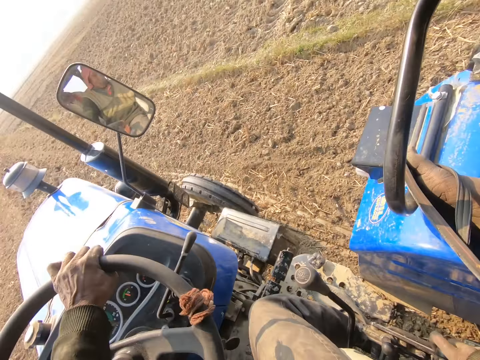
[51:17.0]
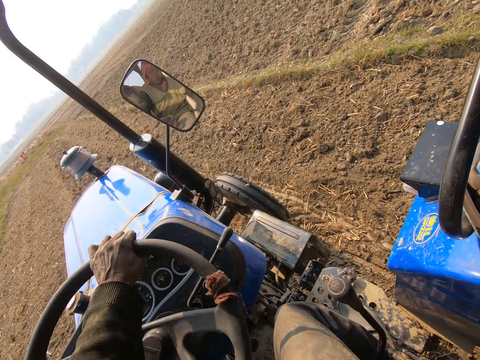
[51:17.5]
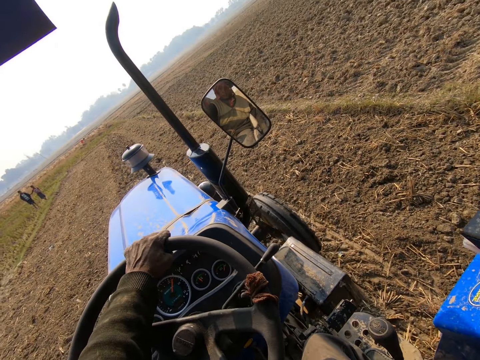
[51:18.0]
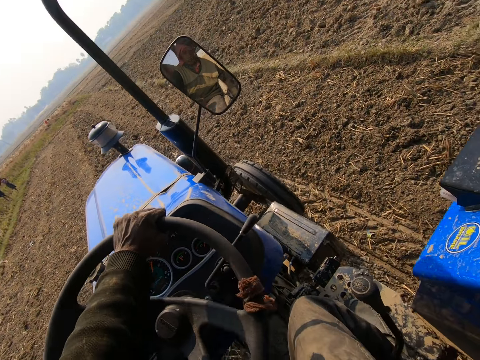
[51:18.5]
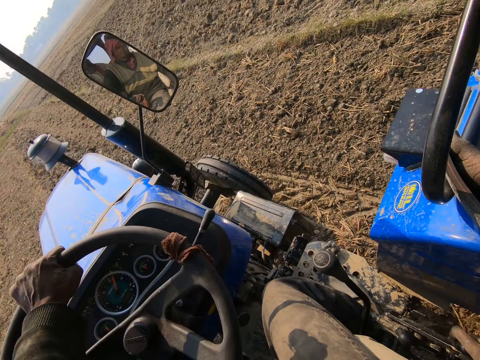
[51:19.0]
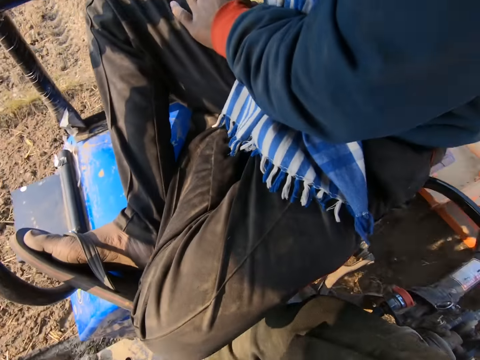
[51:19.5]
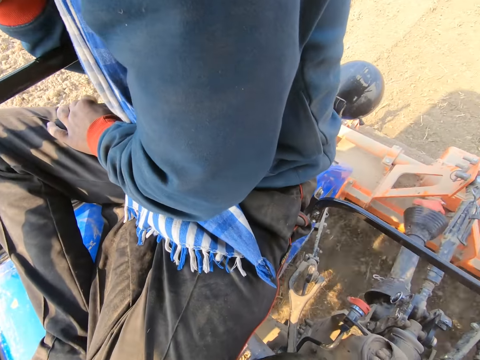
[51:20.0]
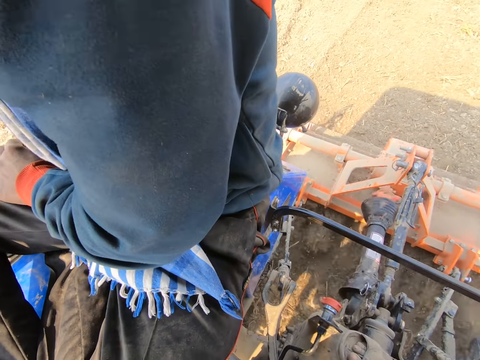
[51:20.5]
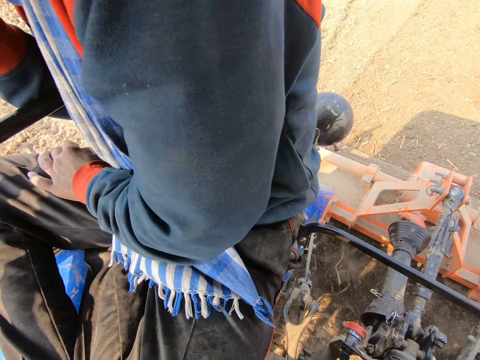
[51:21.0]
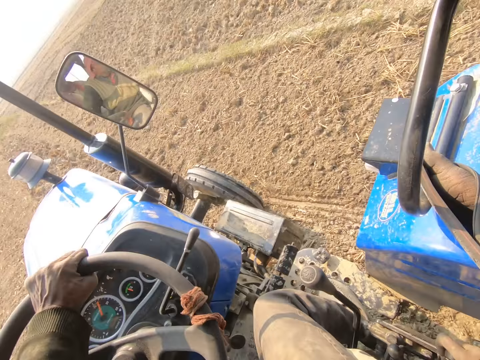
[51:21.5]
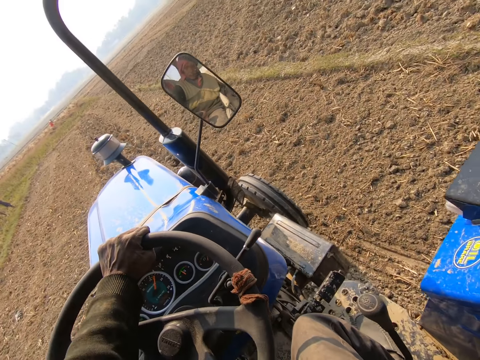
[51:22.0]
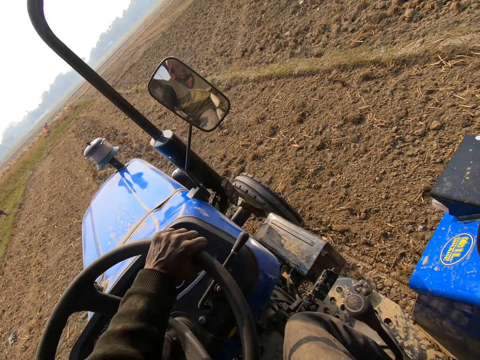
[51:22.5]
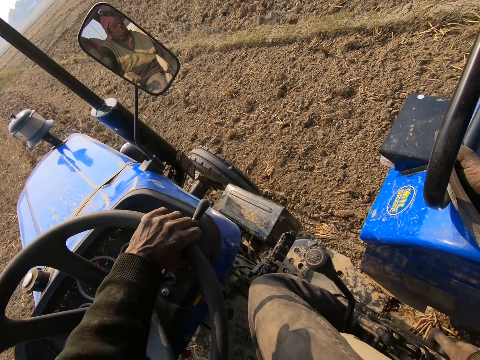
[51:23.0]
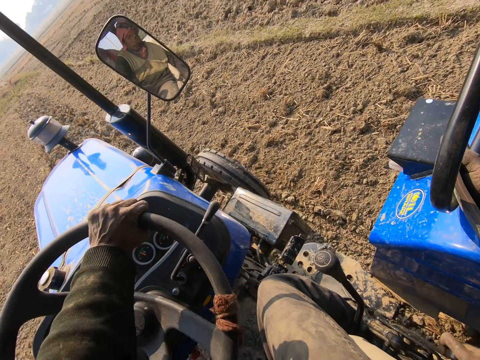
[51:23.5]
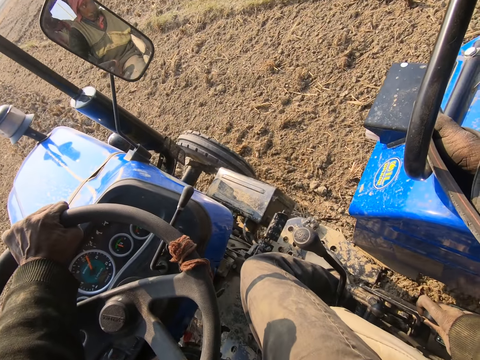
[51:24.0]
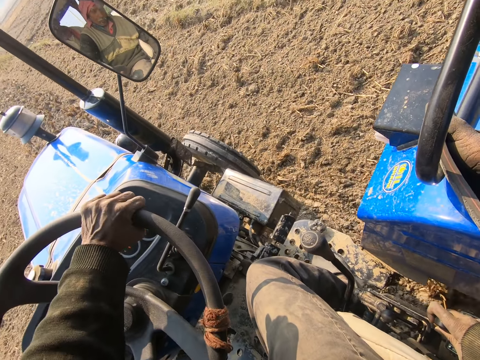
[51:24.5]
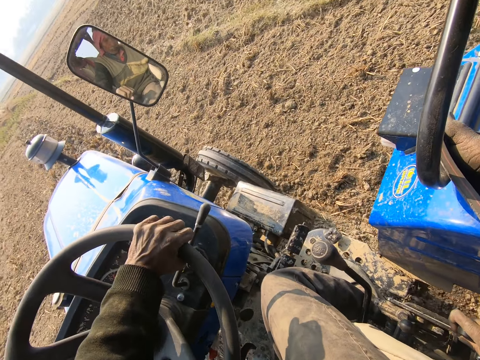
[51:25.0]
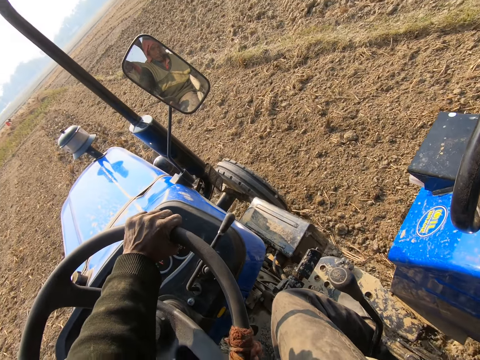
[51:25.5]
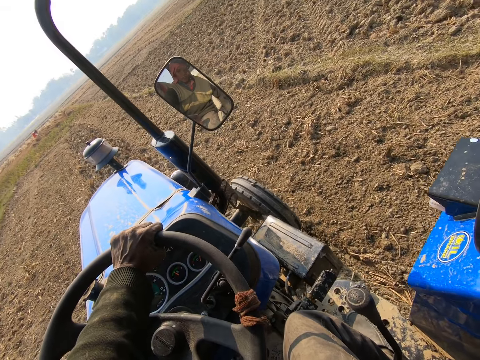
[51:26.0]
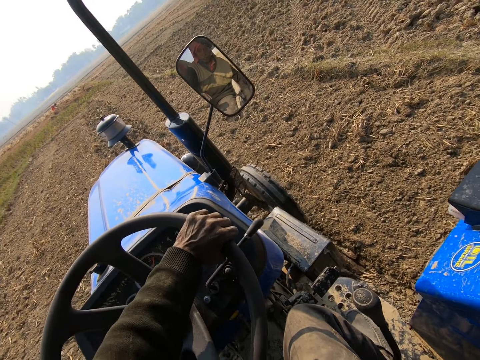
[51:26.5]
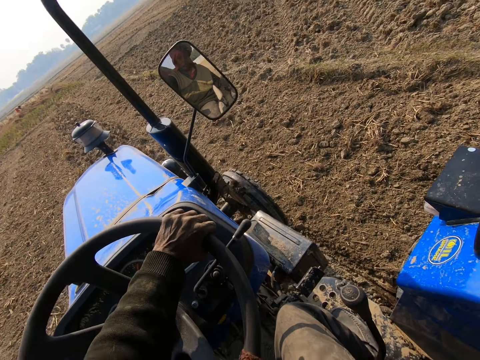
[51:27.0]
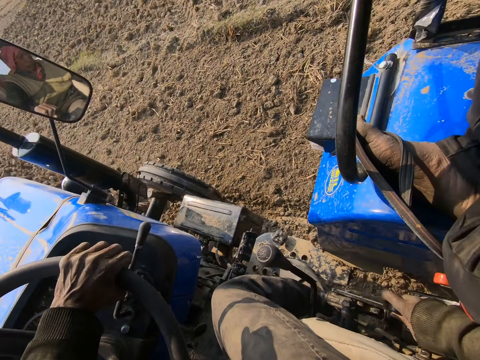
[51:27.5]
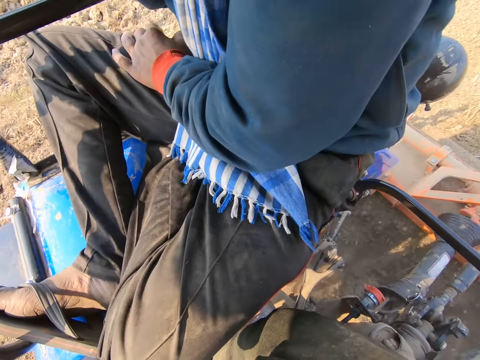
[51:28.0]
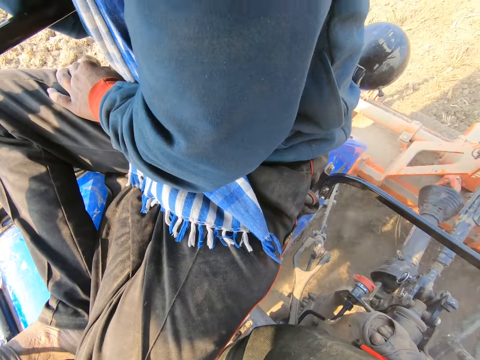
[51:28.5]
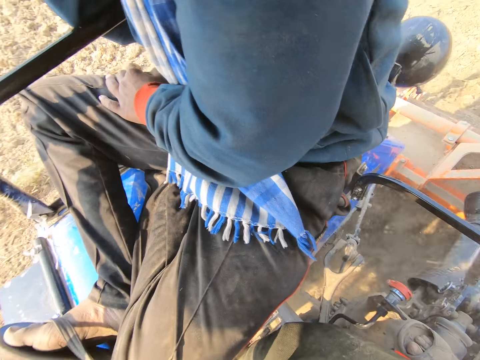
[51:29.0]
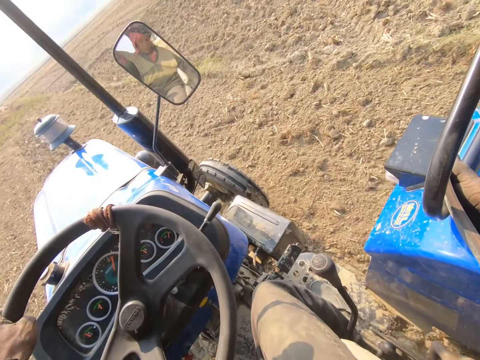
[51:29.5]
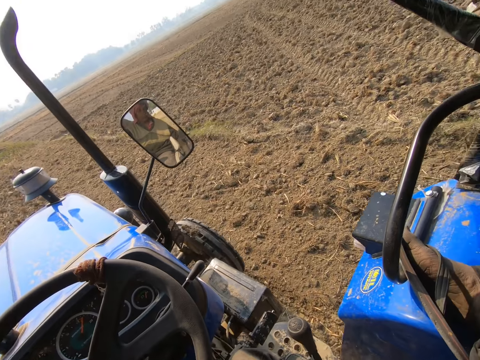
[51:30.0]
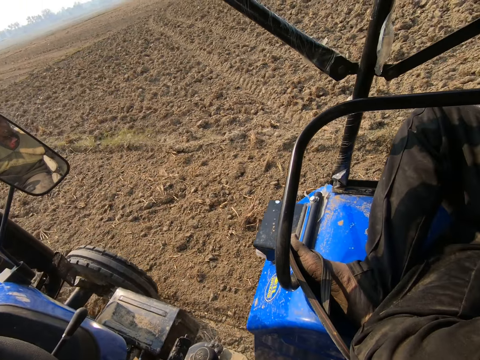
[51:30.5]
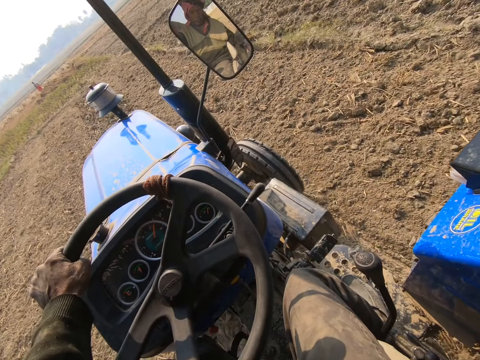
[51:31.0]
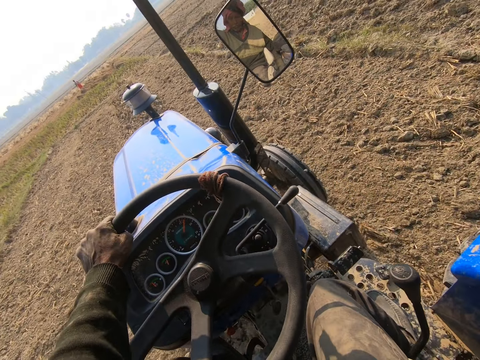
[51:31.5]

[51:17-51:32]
The camera wearer converses. They drive the tractor. They look back. They drive the tractor. They converse. They drive the tractor. They converse. They drive the tractor.

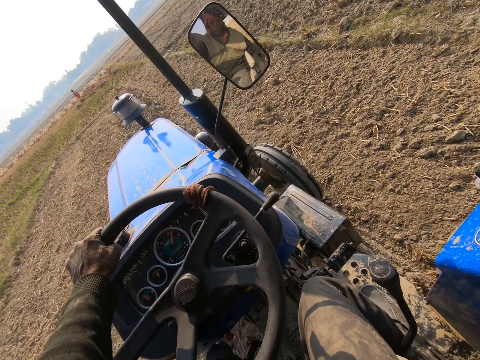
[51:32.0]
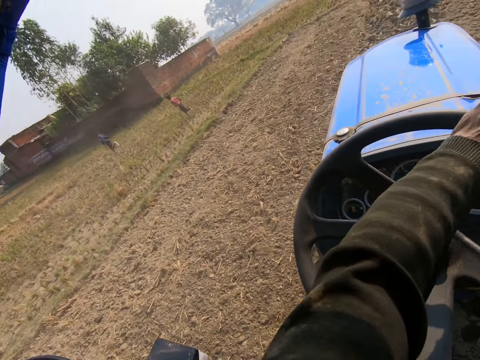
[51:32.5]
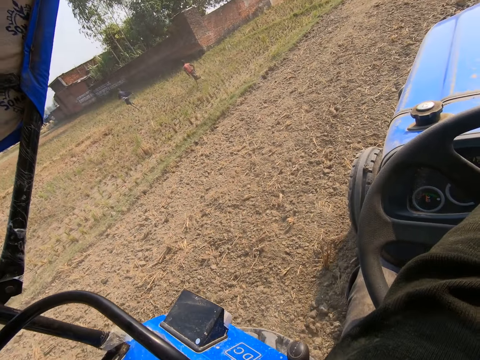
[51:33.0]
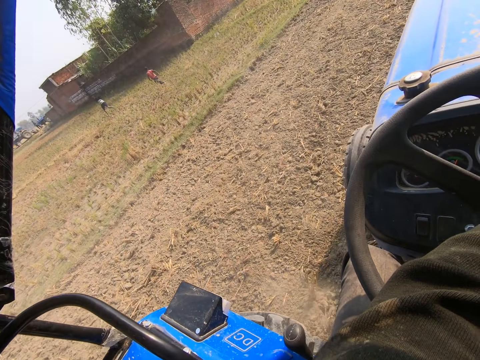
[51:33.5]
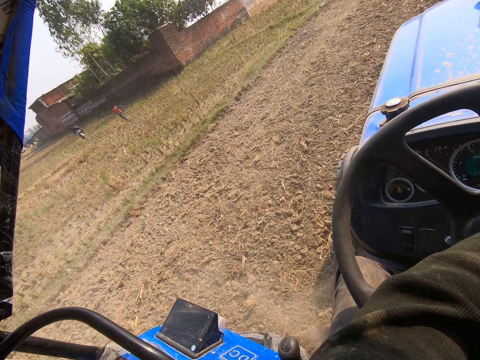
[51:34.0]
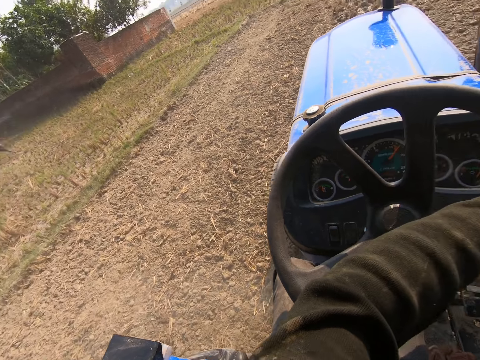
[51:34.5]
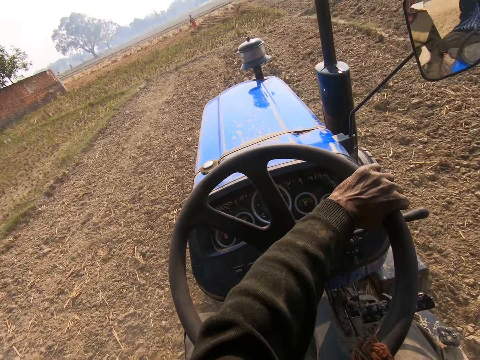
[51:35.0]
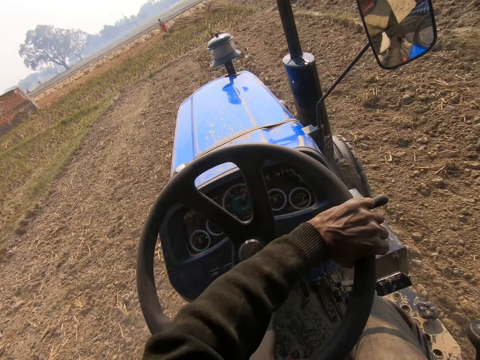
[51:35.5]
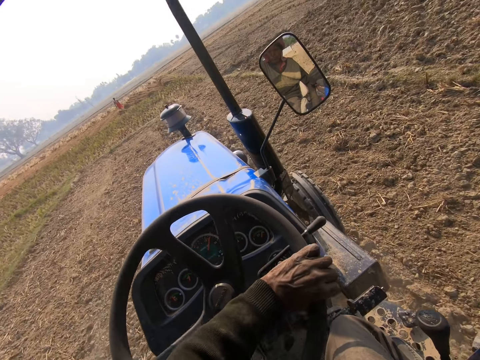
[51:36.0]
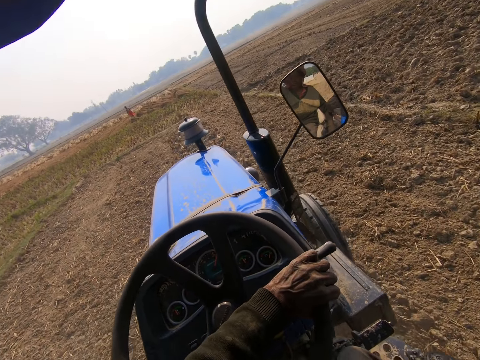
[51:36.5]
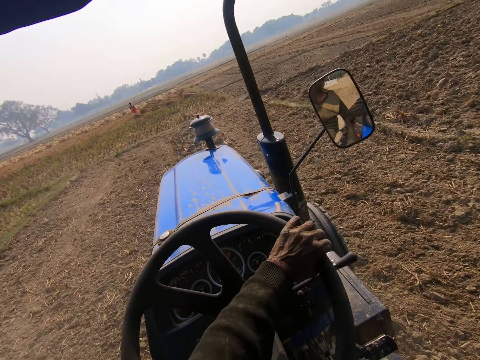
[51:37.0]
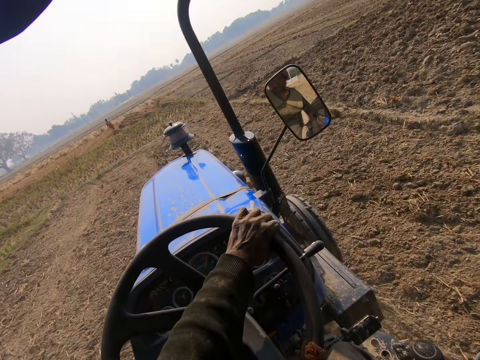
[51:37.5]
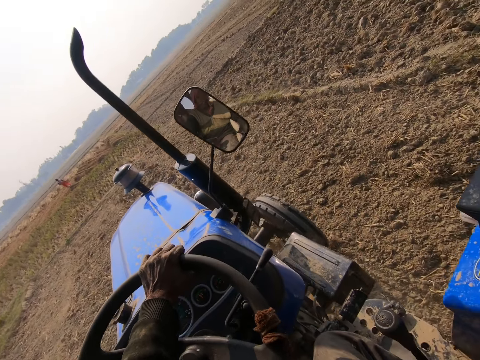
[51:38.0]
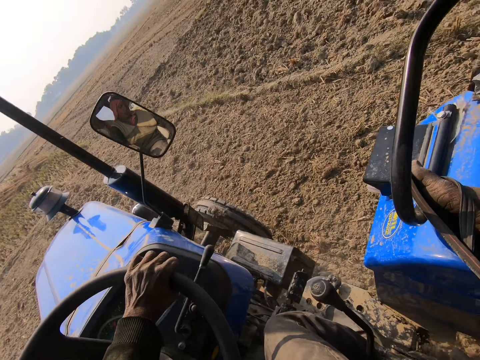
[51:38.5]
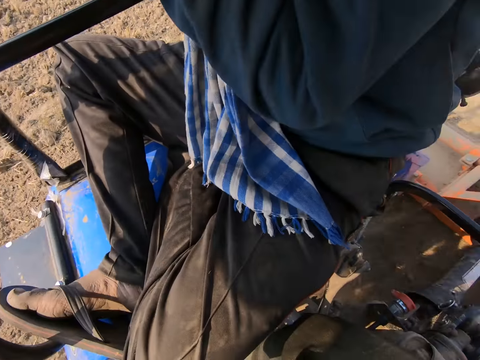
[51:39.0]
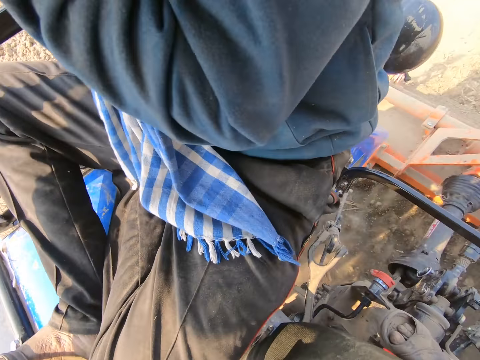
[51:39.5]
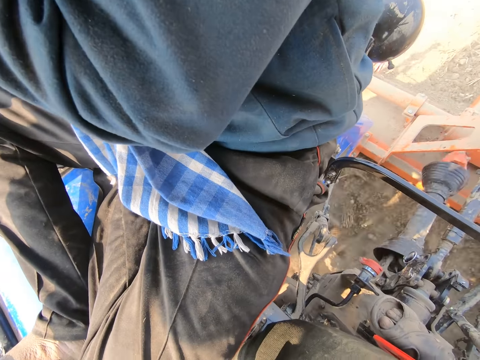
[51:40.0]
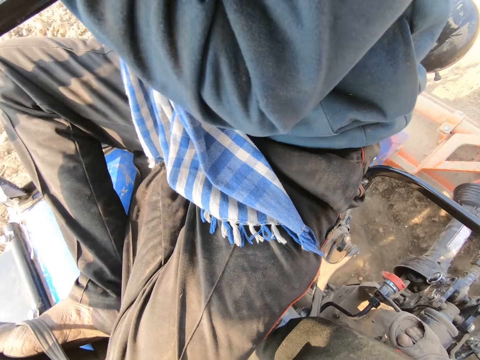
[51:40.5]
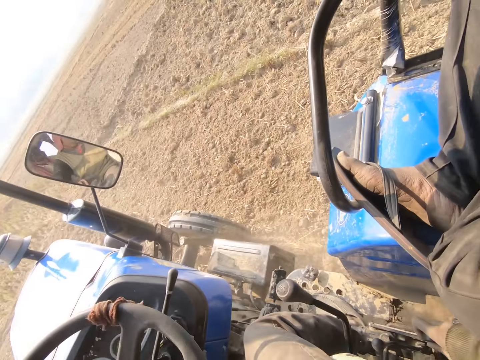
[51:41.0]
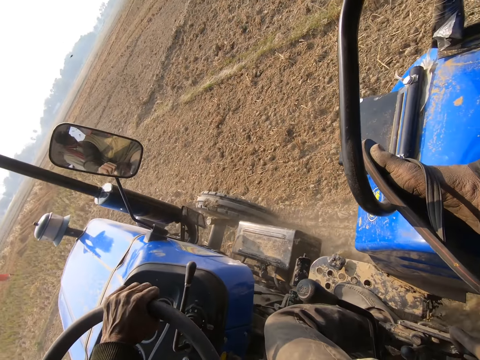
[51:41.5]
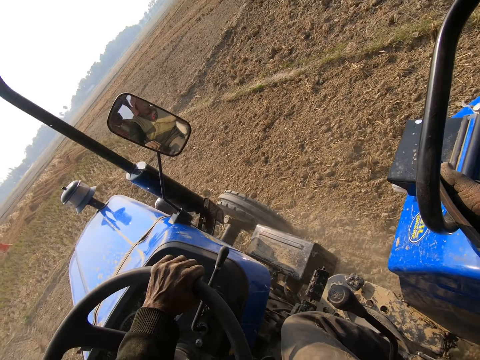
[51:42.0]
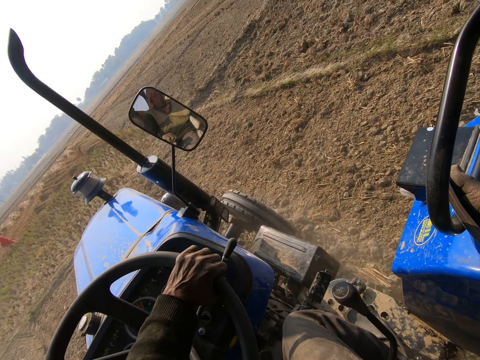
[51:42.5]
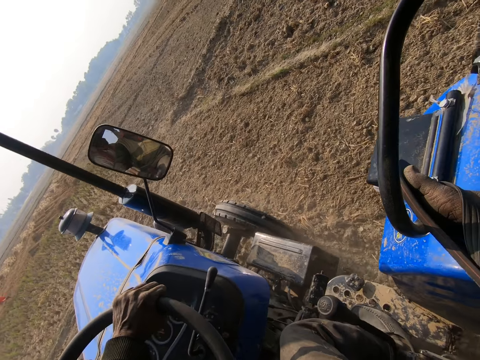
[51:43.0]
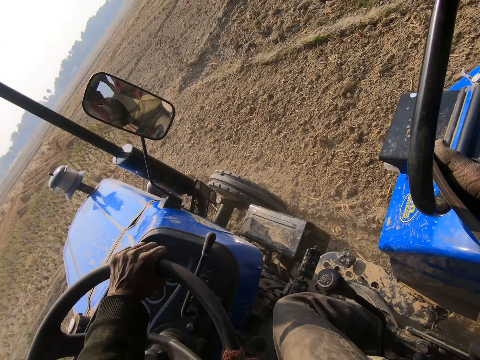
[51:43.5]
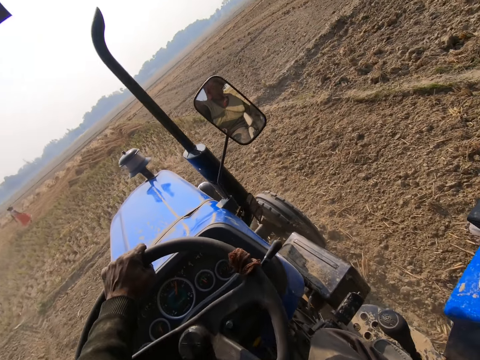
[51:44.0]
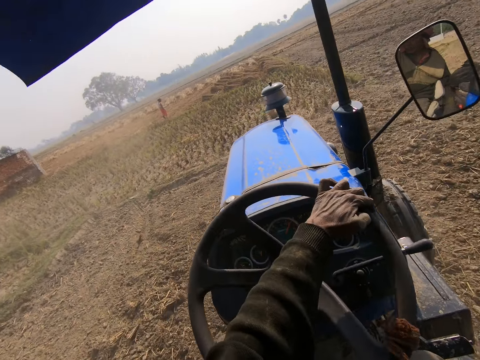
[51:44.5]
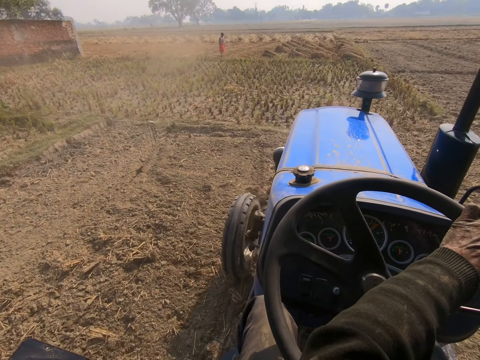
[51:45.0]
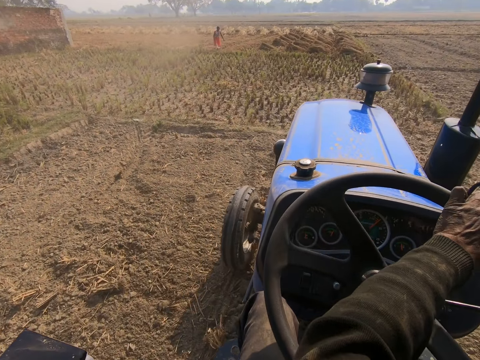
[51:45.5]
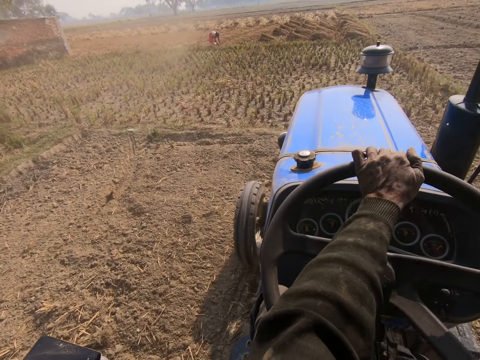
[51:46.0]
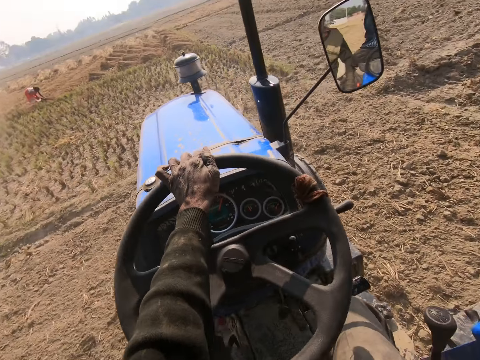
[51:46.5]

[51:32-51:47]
A man runs. Another man runs. The camera wearer converses. They drive the tractor. They look around. They converse. They drive the tractor. A lady does something. The camera wearer drives the tractor.
